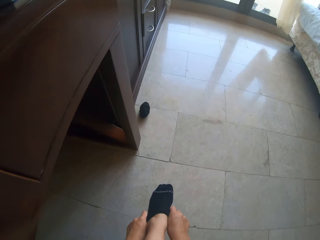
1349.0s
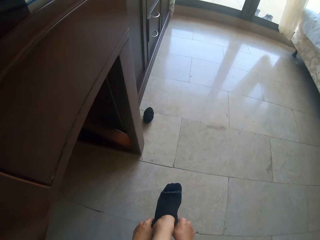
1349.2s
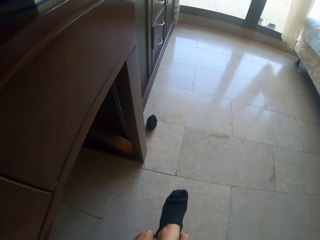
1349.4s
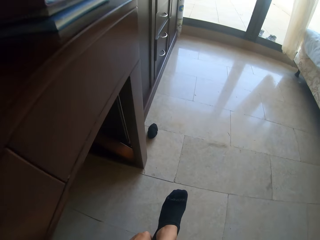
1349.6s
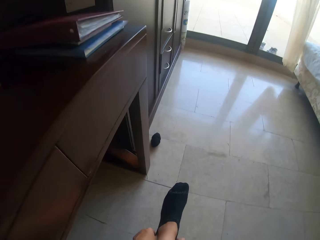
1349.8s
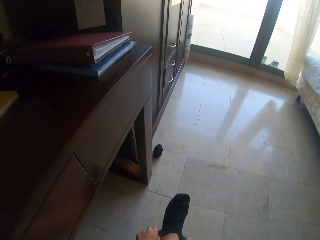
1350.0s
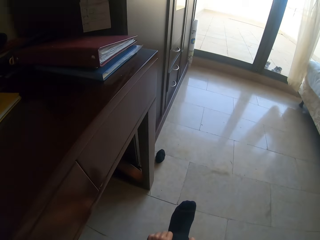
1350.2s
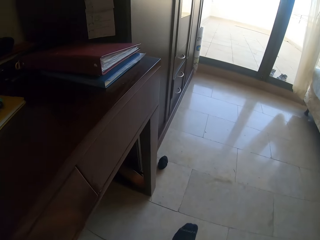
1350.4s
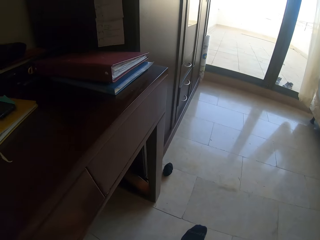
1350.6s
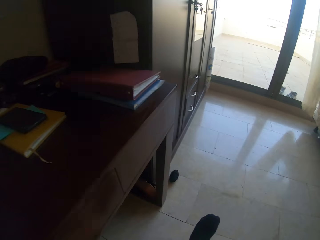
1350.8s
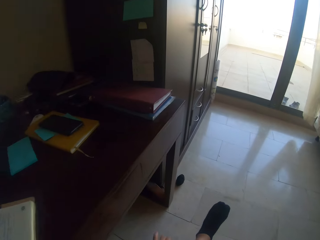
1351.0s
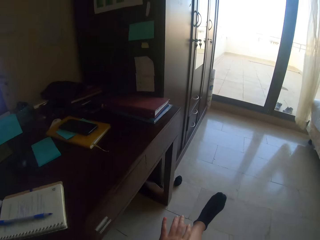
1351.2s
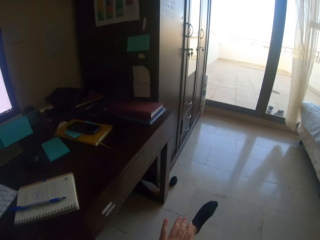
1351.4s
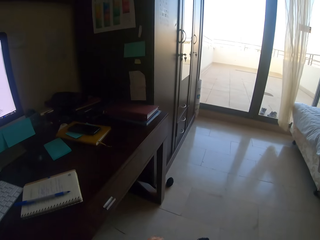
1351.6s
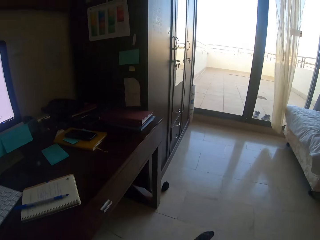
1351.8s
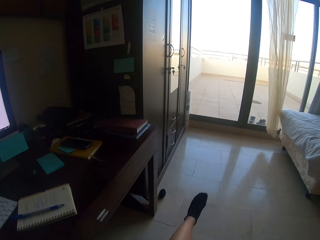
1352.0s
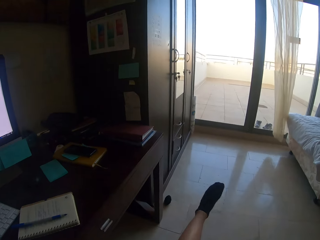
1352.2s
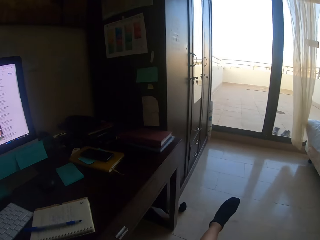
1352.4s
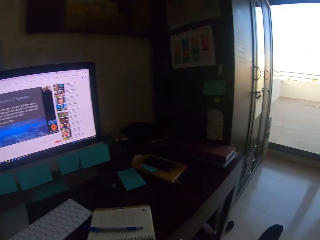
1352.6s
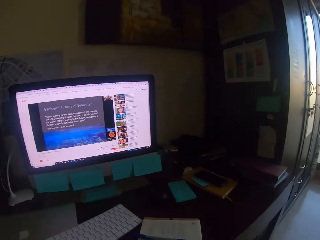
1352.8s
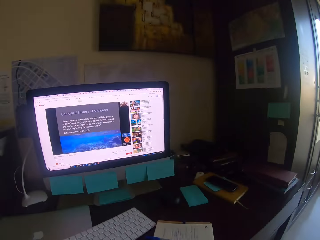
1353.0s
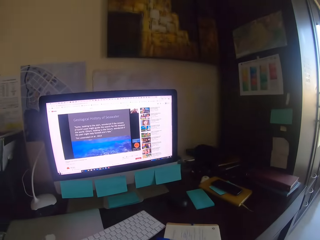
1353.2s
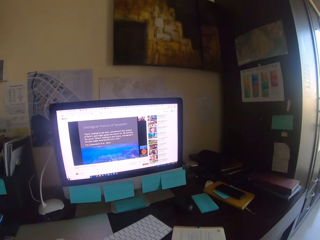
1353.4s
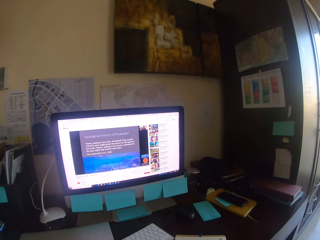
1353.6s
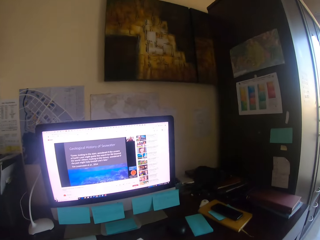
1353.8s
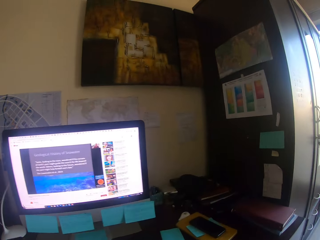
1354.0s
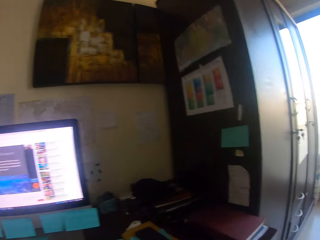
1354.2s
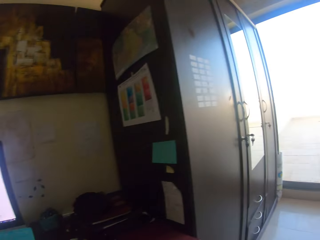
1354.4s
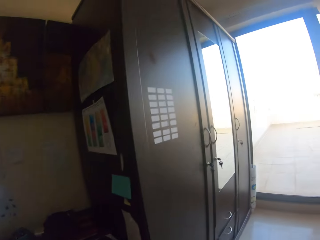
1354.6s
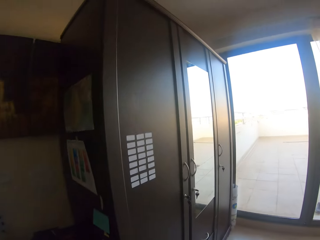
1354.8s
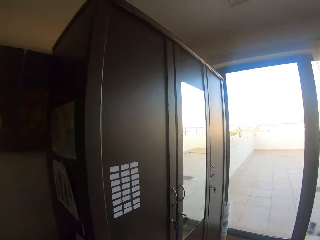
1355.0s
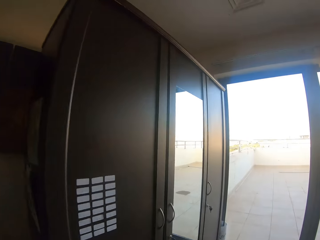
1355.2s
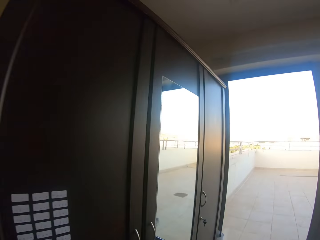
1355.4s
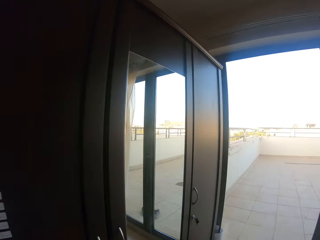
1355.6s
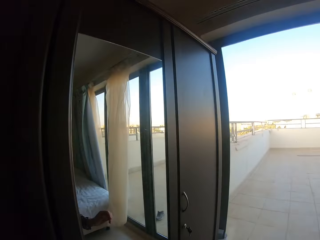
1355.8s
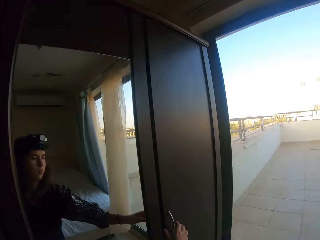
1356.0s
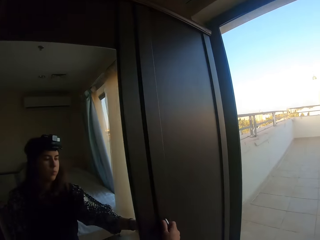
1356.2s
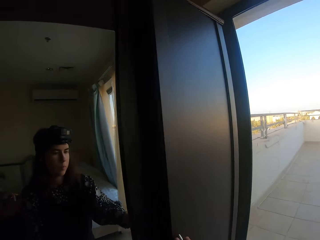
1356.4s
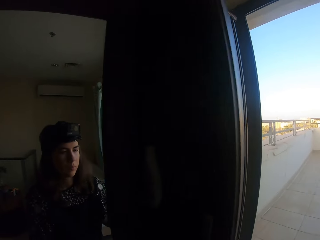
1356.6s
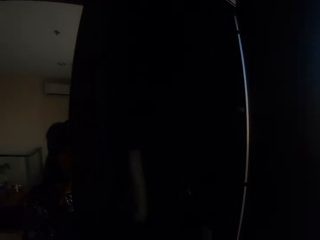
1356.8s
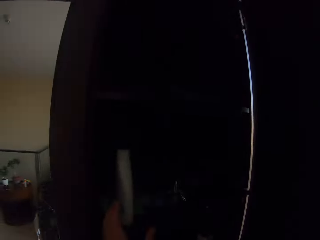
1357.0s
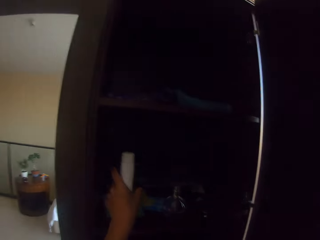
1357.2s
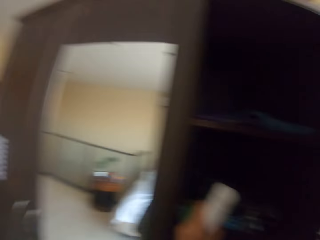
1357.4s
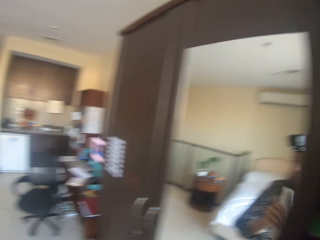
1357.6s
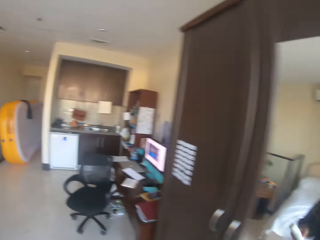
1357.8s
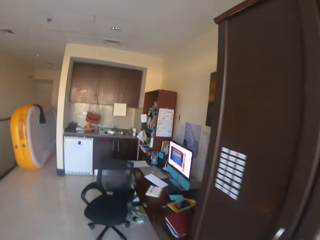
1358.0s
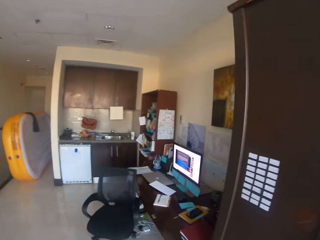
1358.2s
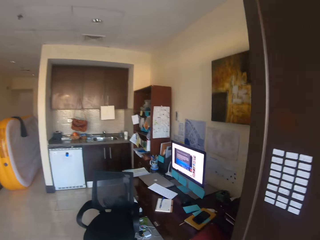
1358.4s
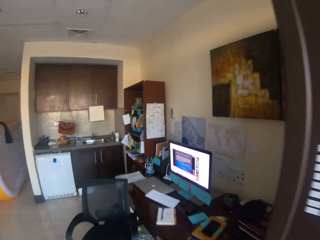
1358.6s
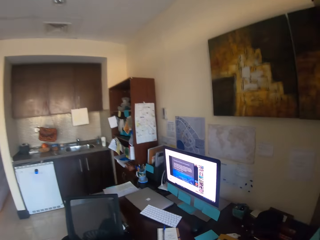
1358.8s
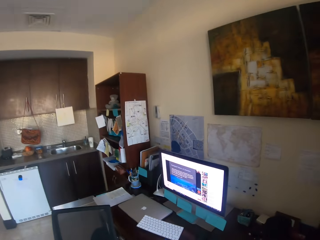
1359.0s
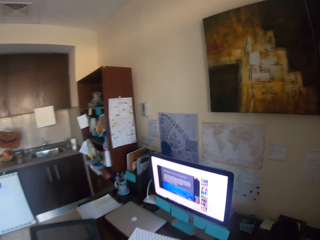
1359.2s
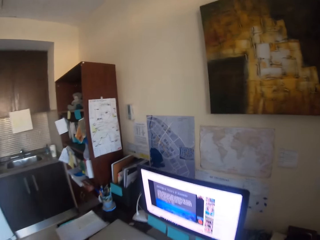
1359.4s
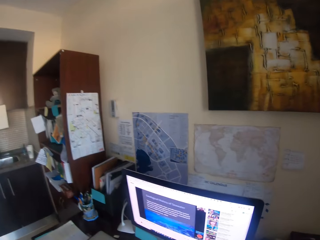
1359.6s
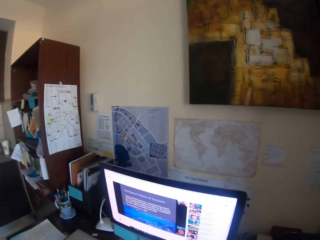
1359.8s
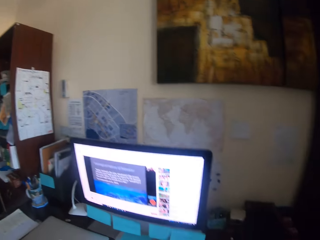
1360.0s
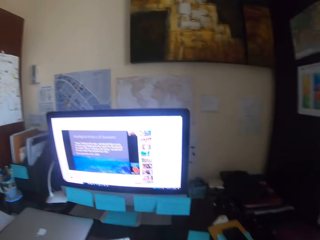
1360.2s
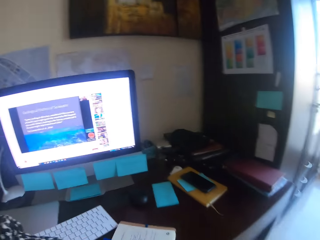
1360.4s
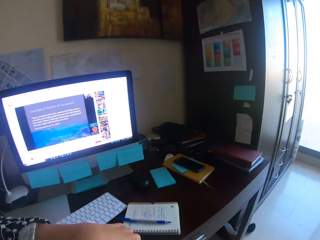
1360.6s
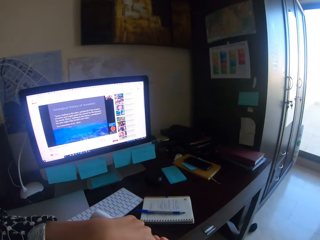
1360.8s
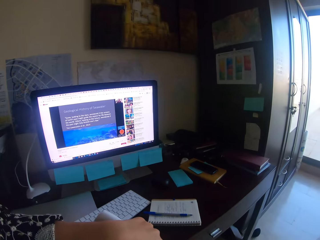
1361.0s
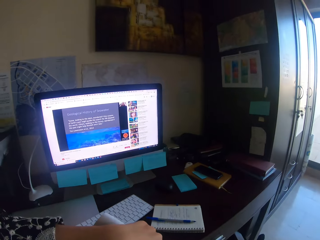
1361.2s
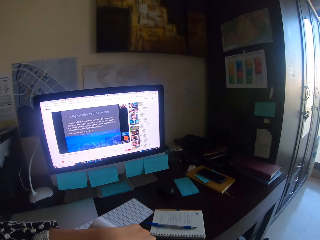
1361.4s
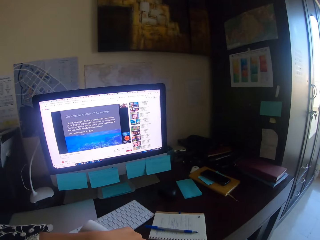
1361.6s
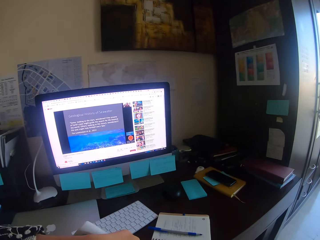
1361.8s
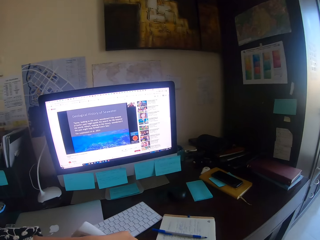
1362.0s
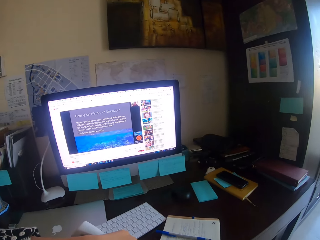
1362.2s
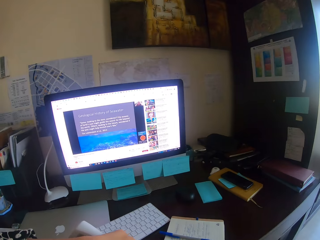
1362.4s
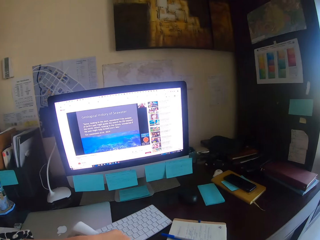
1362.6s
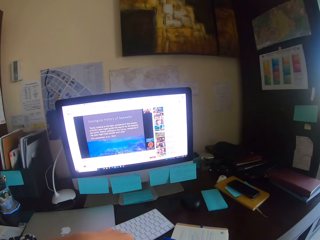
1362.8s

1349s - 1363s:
The camera wearer turns round. He looks at the desktop. He stands from the chair, walks, opens the cupboard, and takes lotion. He walks in the house. He sits on the chair. He pours the lotion in his hand.

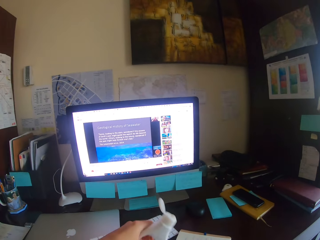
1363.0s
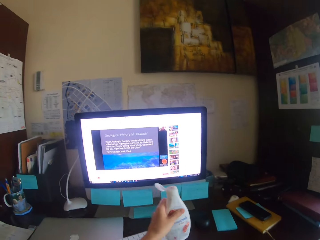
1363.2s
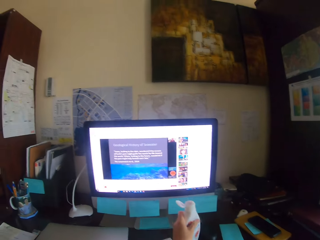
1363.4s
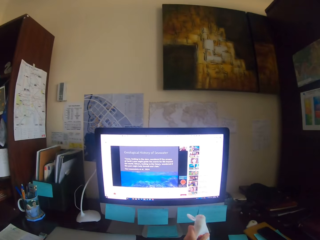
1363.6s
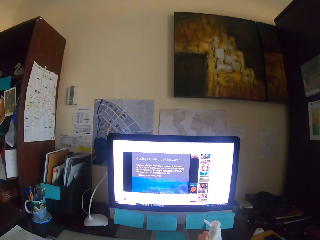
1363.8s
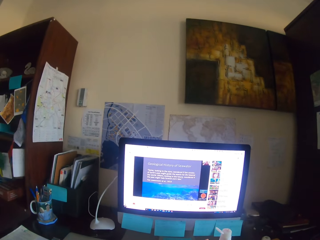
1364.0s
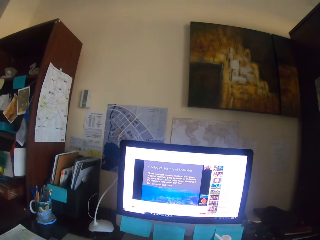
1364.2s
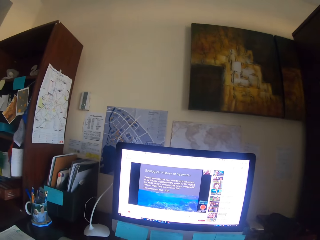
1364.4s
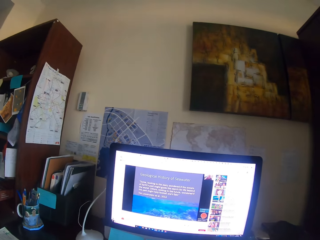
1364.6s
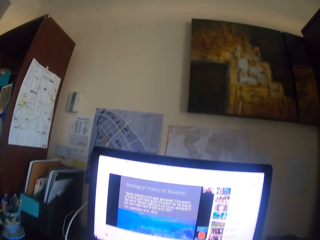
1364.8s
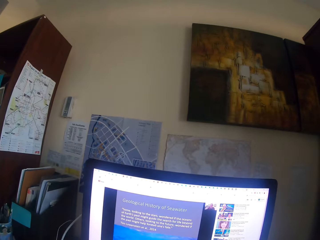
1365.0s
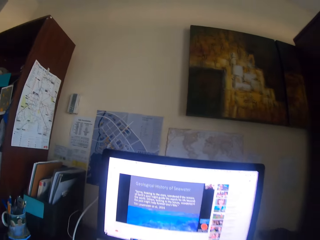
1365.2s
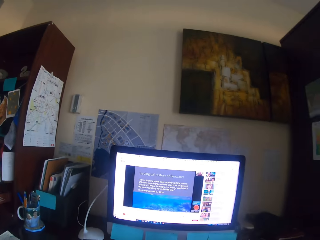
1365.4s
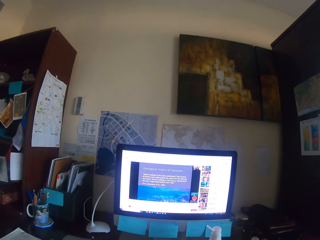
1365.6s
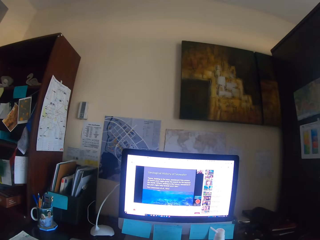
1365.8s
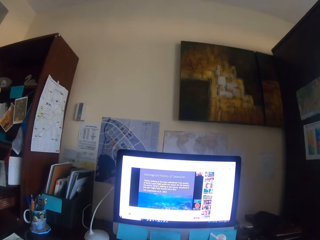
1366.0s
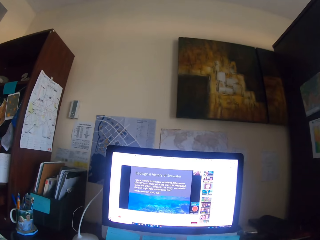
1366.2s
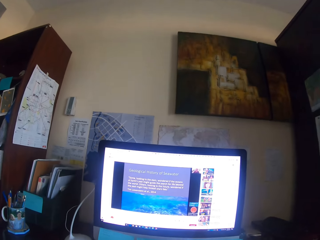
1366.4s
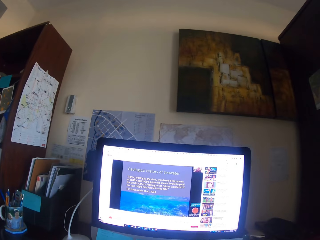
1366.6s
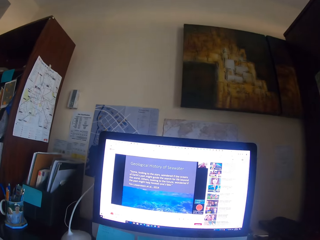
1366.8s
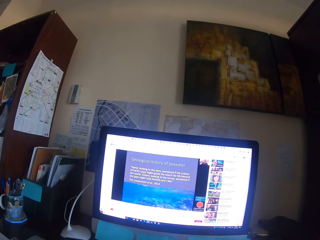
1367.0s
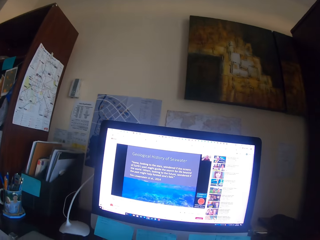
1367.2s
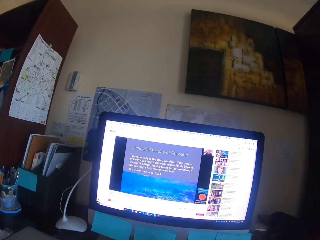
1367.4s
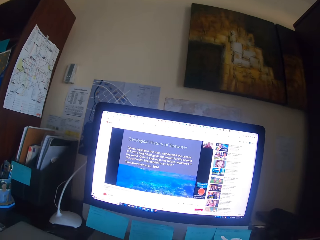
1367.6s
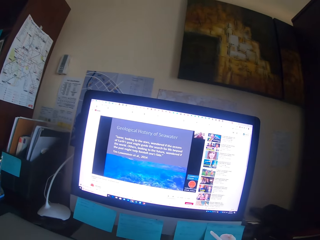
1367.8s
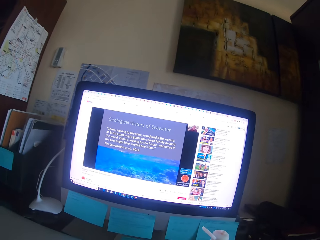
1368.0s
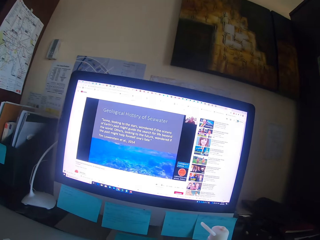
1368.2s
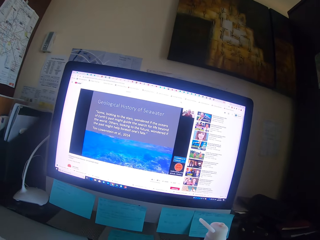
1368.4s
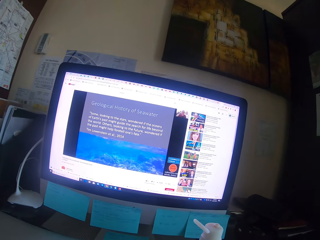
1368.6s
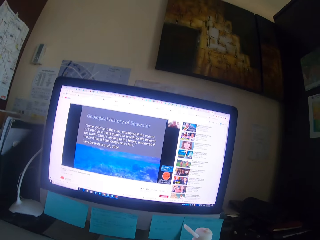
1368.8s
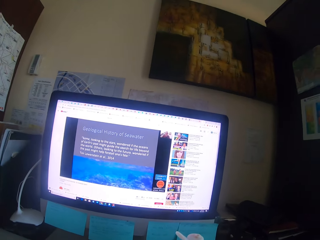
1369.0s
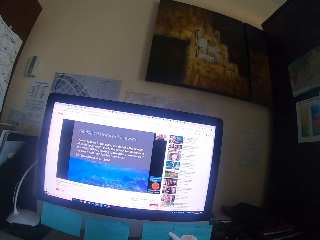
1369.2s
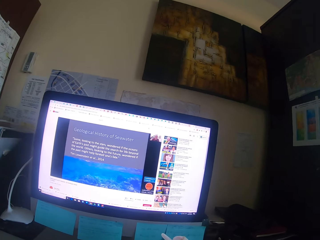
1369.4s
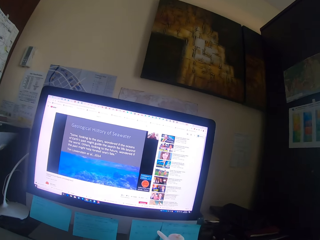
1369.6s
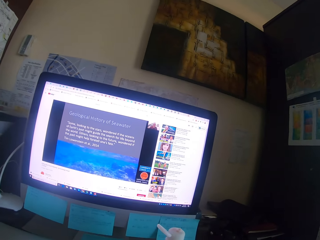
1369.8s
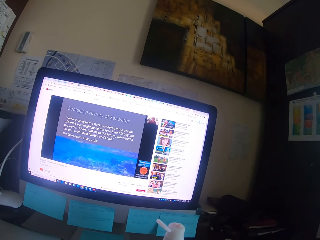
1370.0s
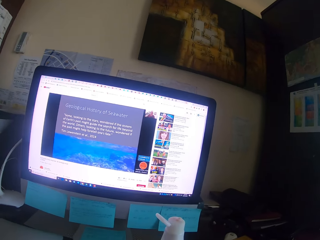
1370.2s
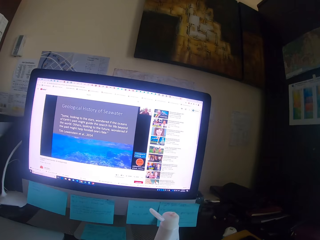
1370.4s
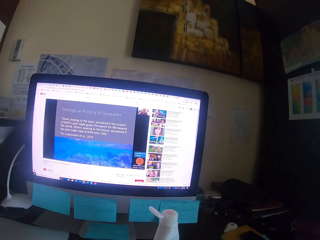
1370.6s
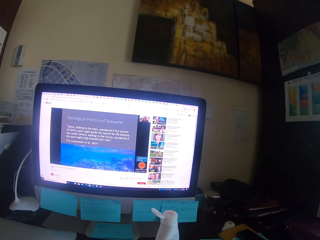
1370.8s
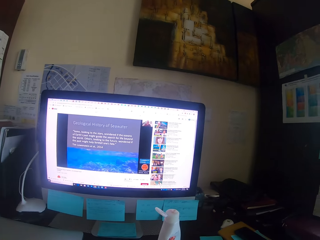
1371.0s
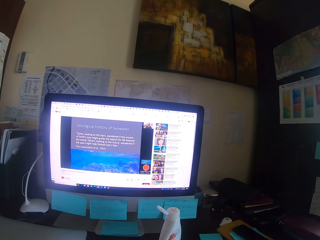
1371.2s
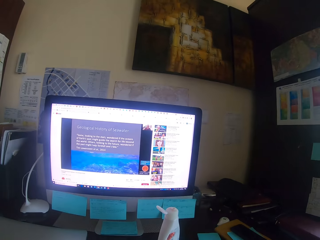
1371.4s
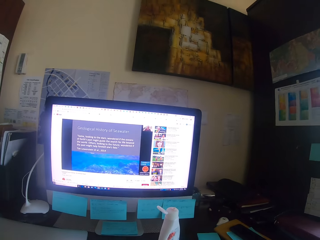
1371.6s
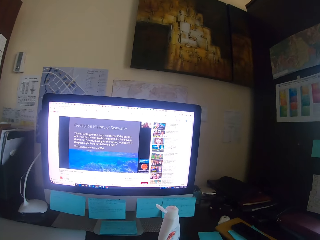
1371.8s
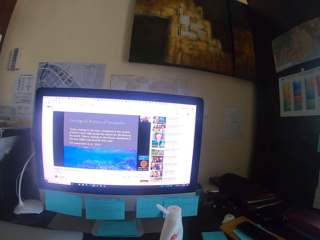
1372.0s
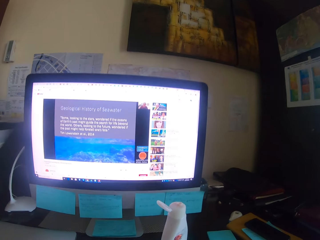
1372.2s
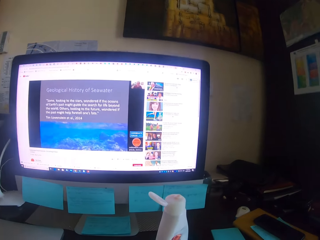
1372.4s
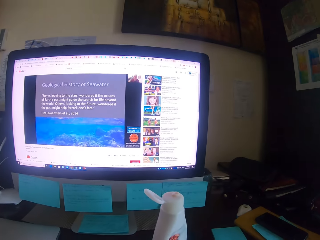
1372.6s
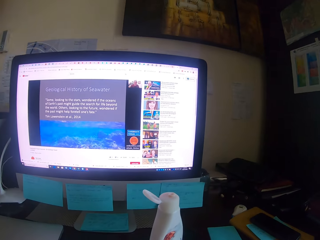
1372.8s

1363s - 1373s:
The camera wearer puts the lotion on the desk. They move on the chair. They look at the desktop. They focus on the computer.
